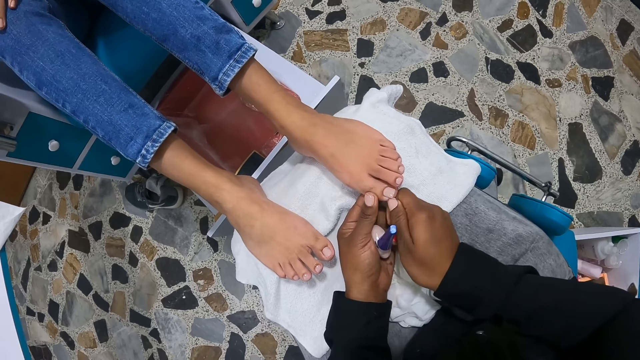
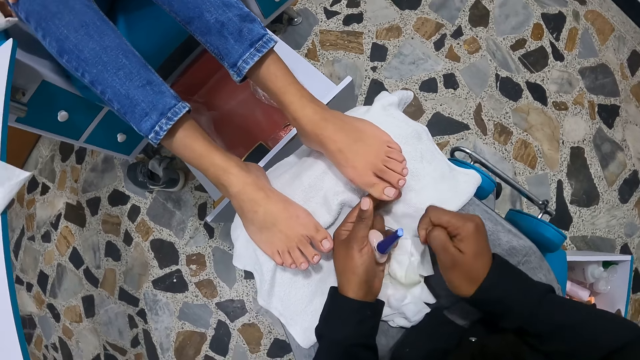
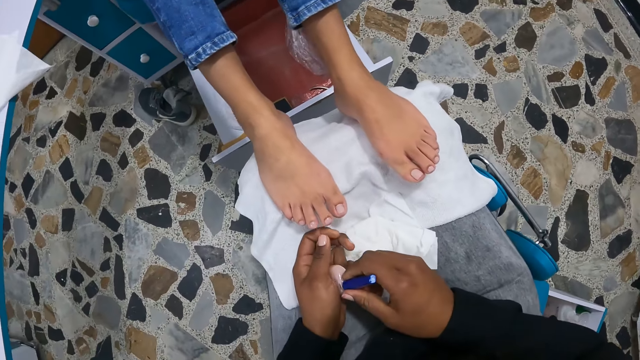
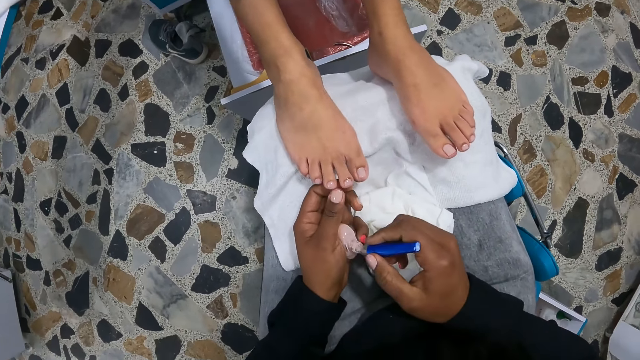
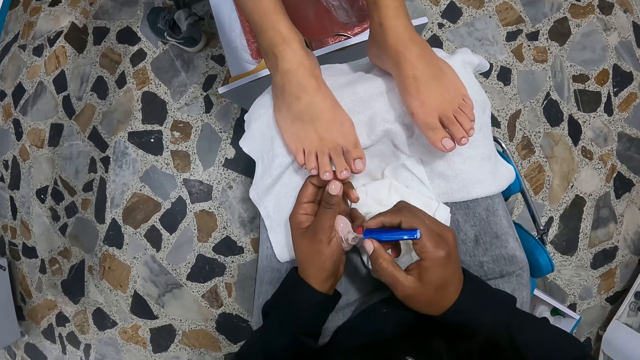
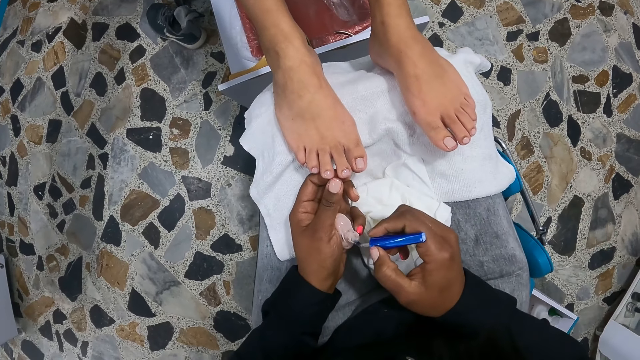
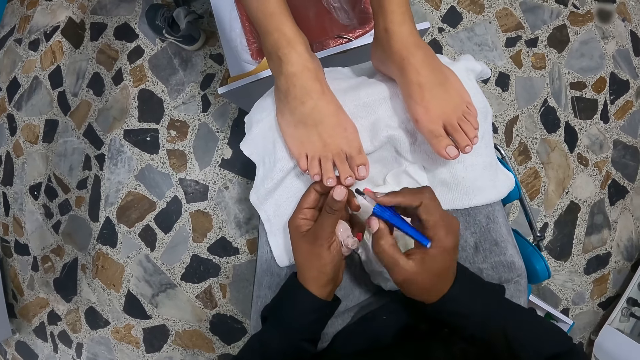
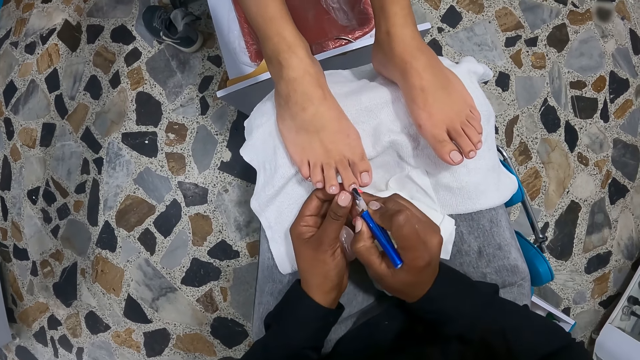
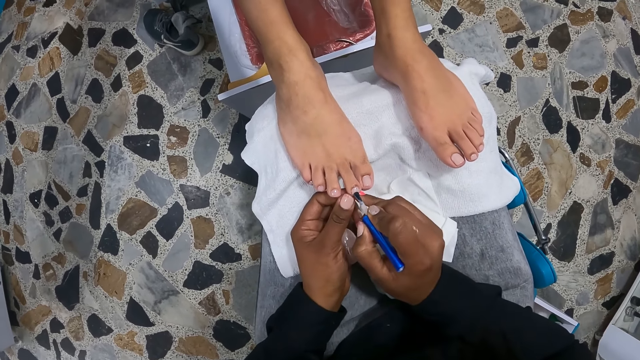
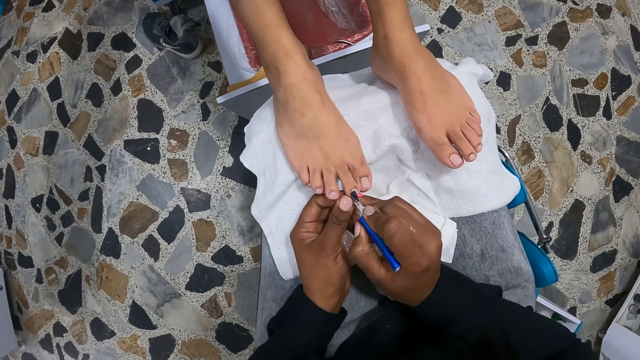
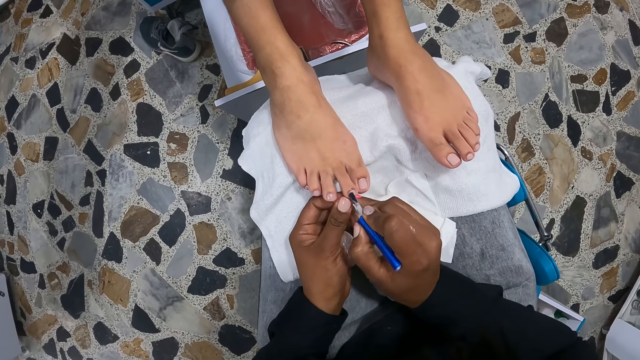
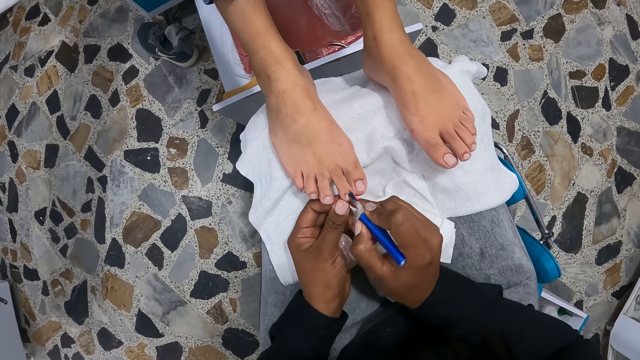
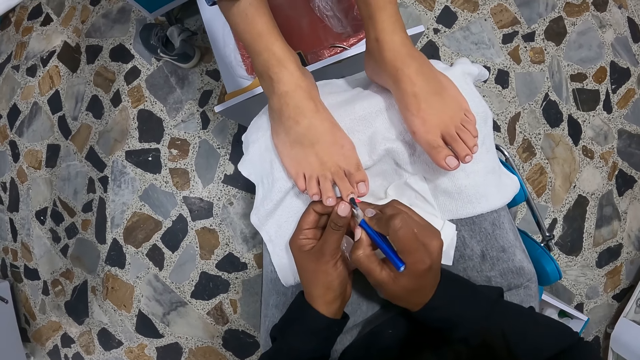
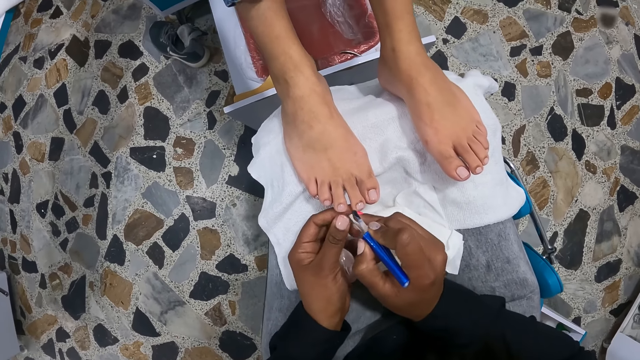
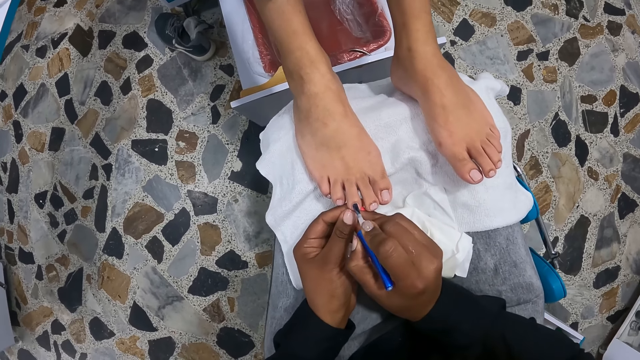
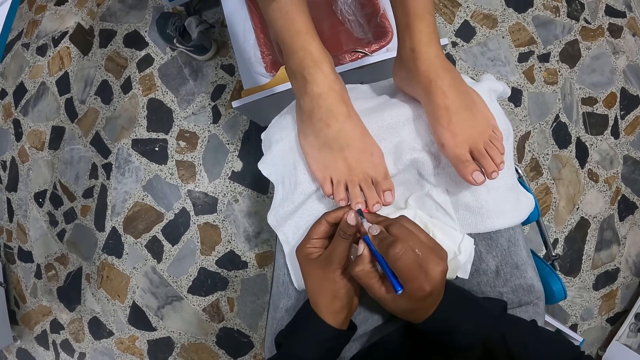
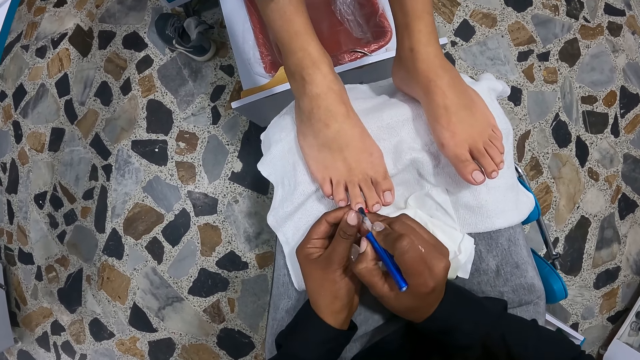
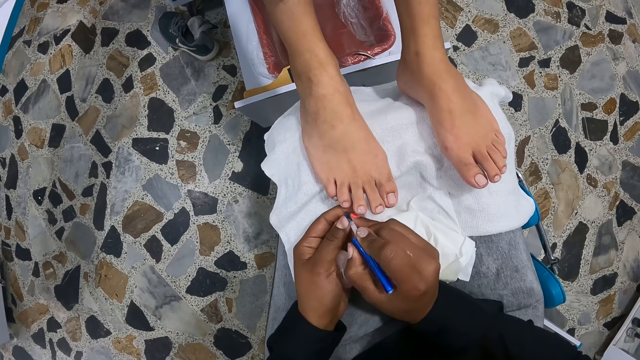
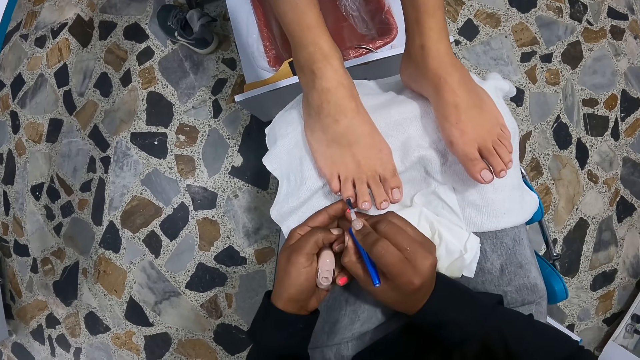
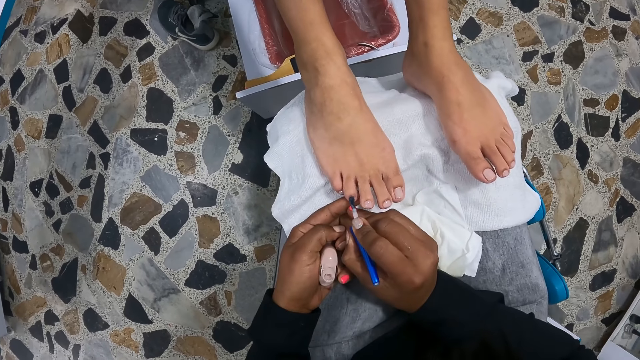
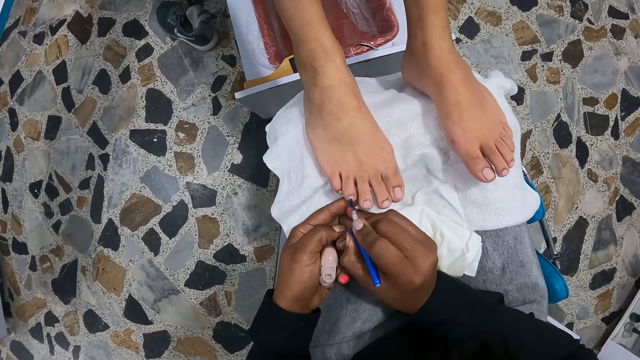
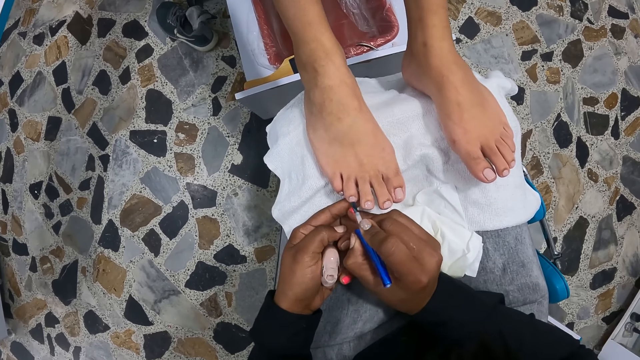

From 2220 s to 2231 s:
The camera wearer picks the nail polish brush from the nail polish in her left hand with her right hand. She holds the woman's right toes with her left hand. She paints the woman's right toes with the nail polish brush with her right hand.

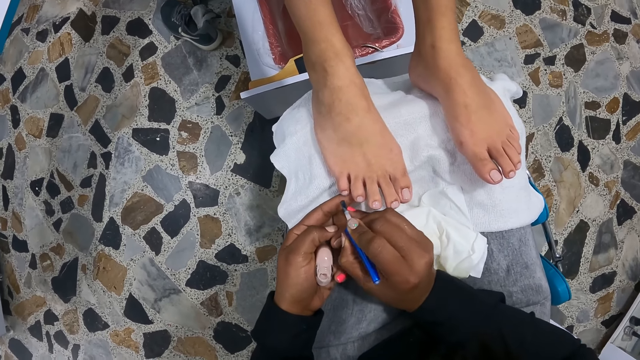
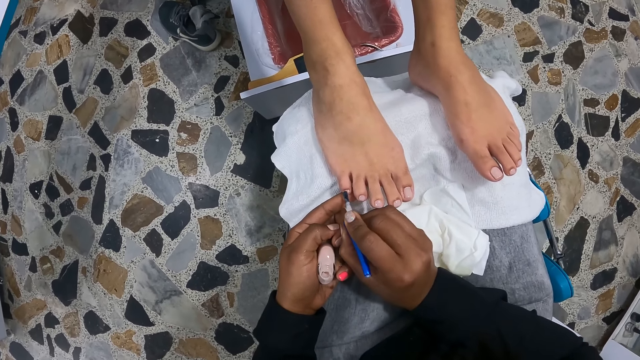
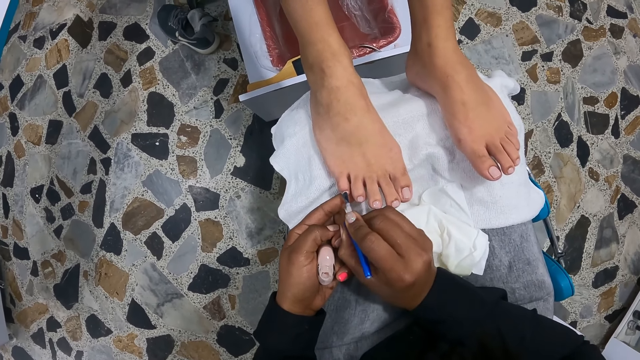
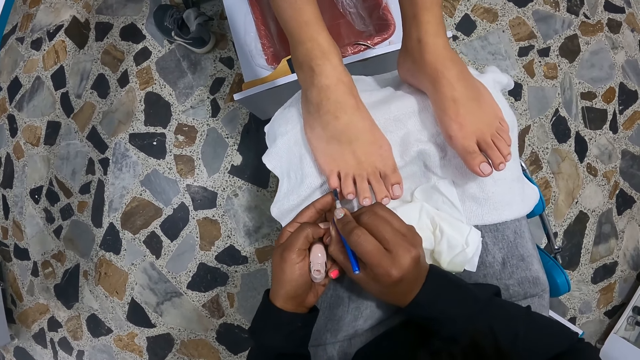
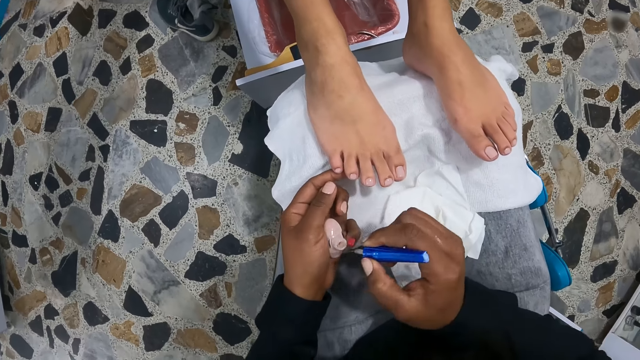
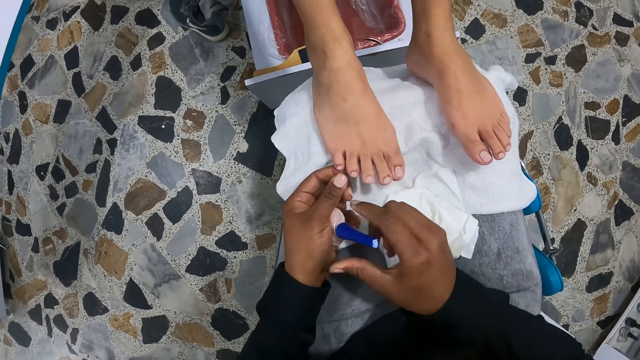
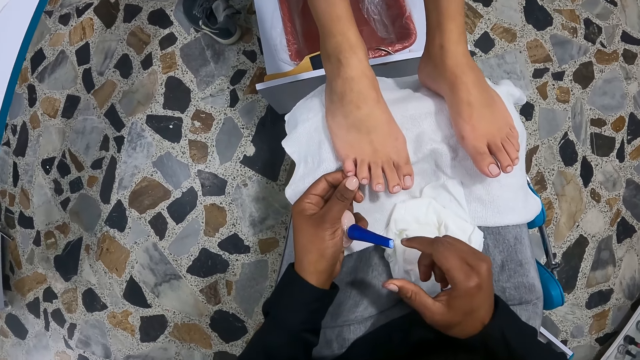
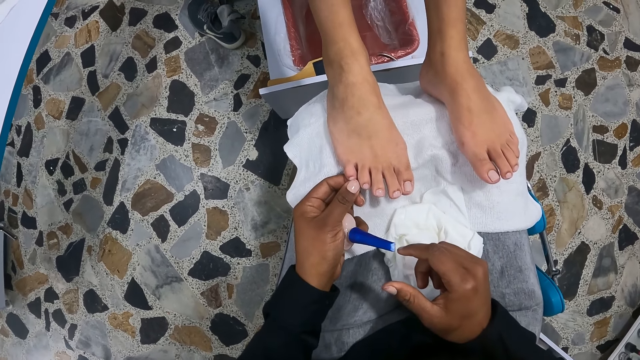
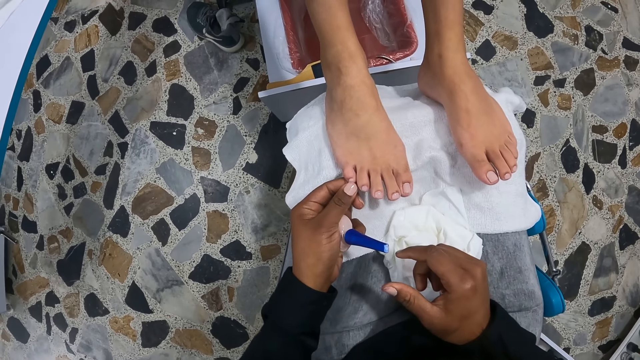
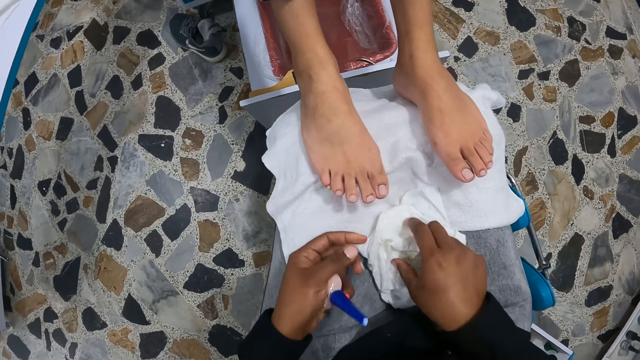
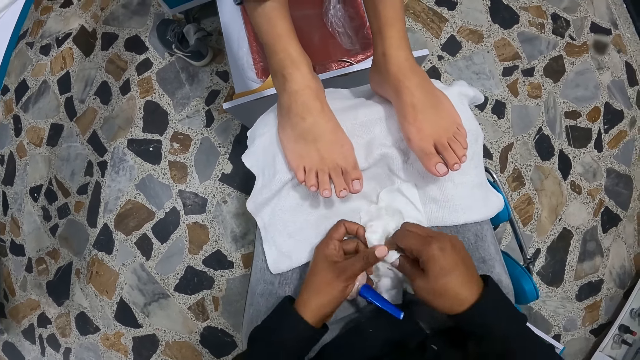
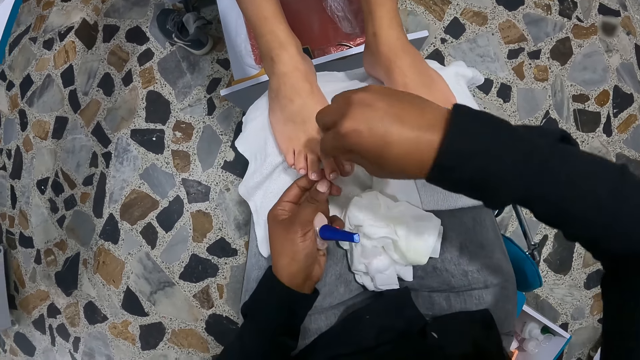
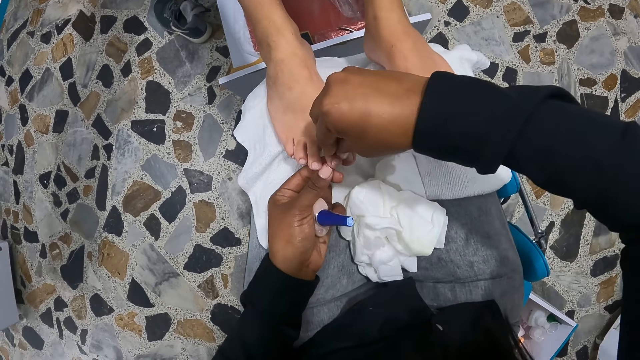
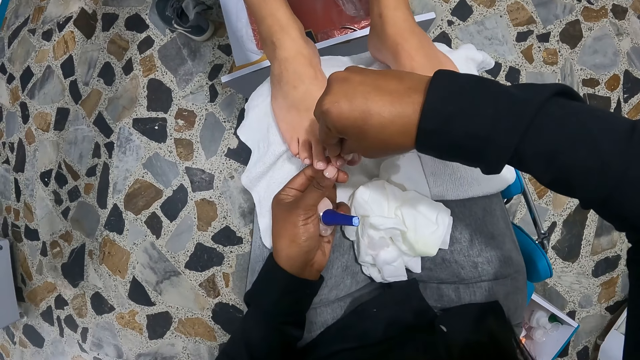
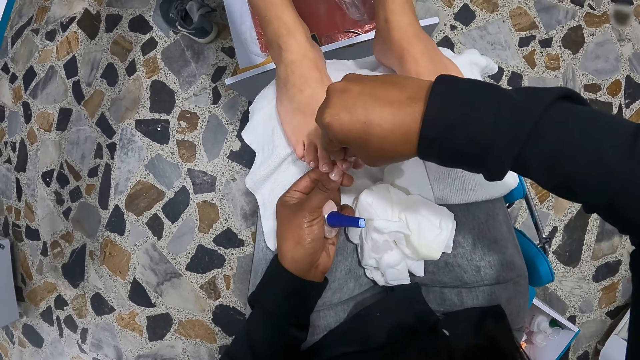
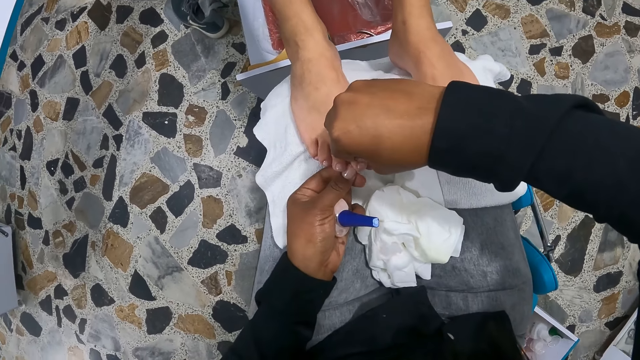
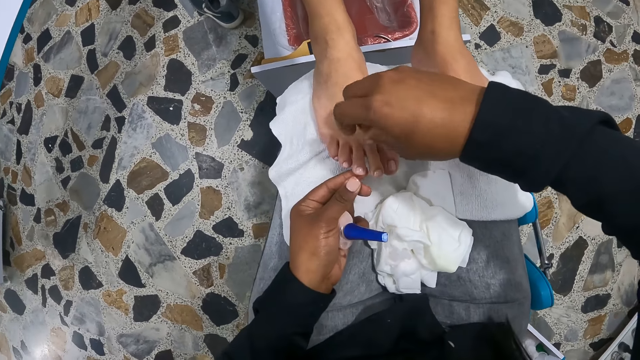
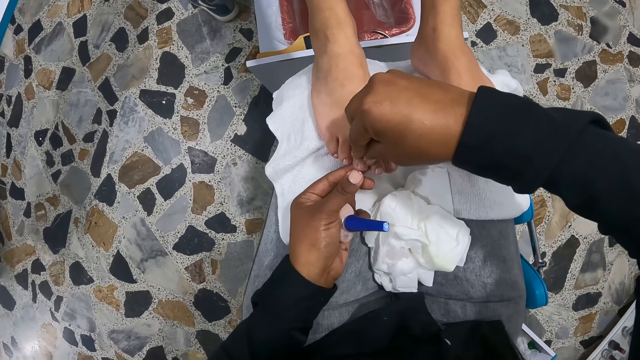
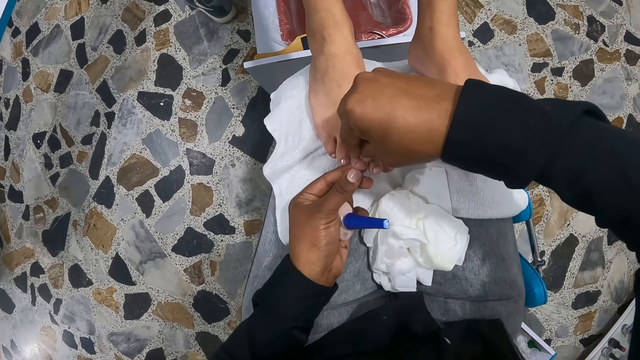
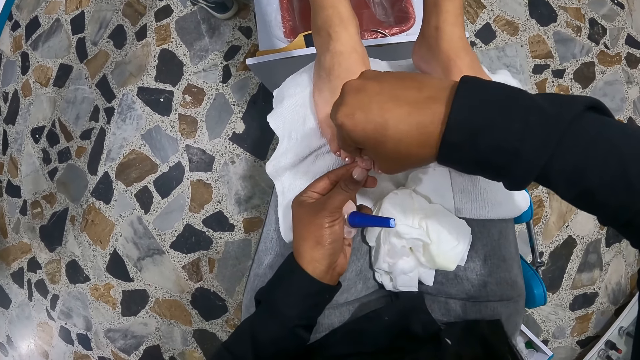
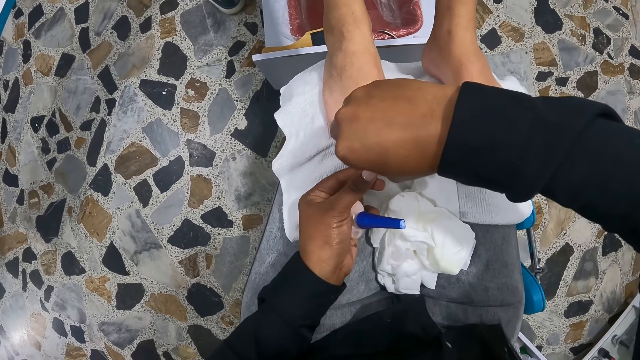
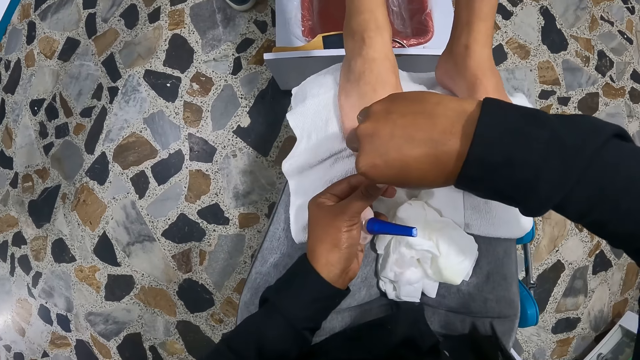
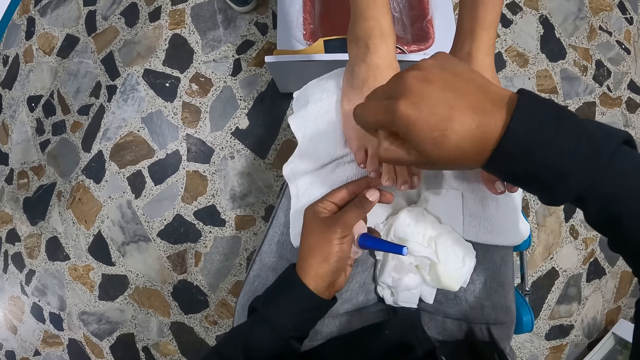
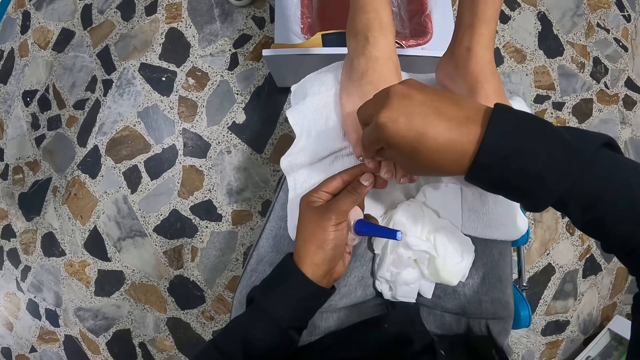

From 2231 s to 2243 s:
The camera wearer drops the nail polish brush in her right hand into the nail polish in her left hand. She cleans the woman's right toes with her left hand. She cleans both hands with a piece of cloth on her legs. She holds the woman's right toes with her left hand. She cleans the woman's right toes with her right hand.
